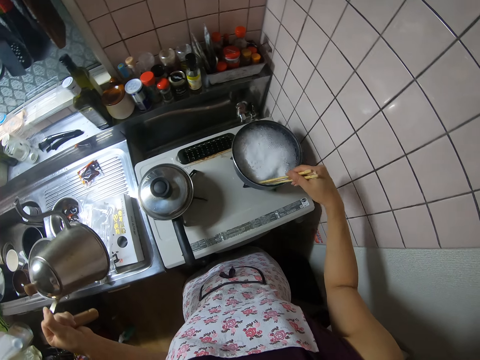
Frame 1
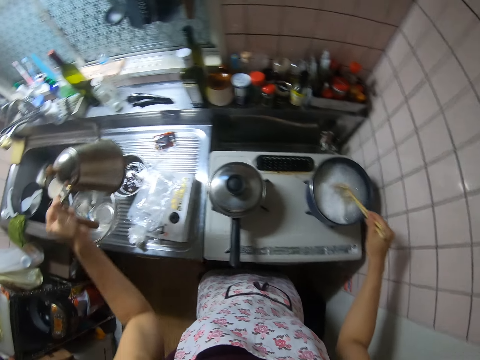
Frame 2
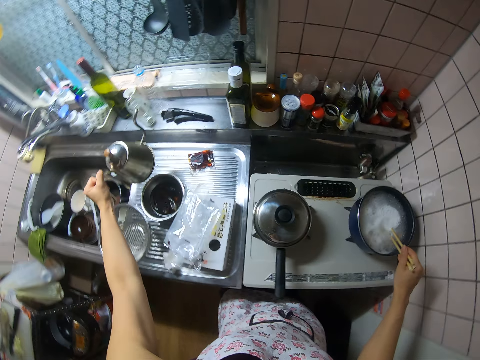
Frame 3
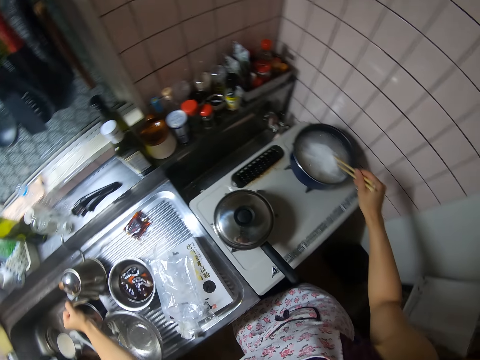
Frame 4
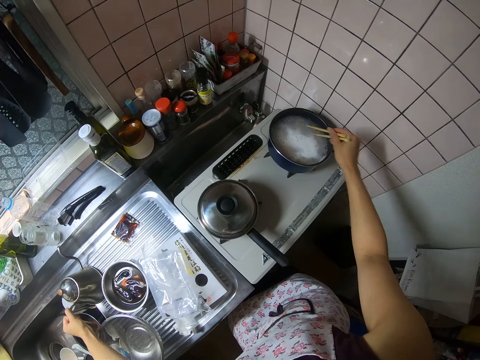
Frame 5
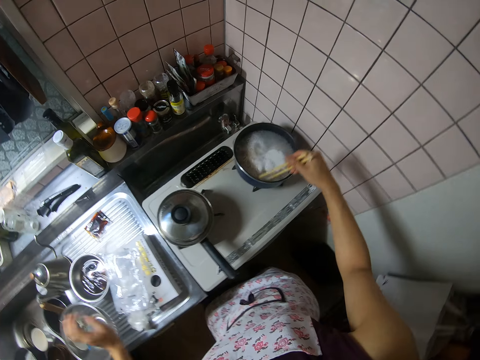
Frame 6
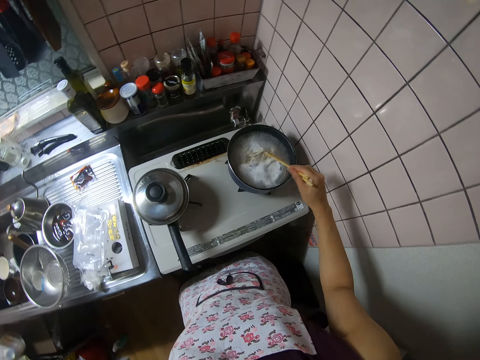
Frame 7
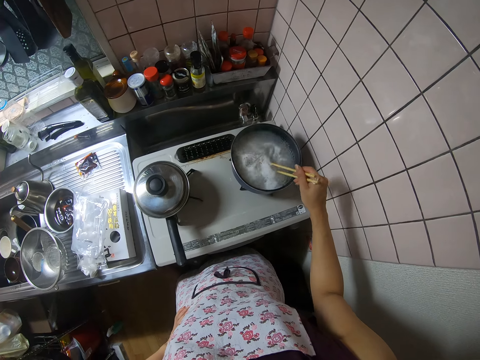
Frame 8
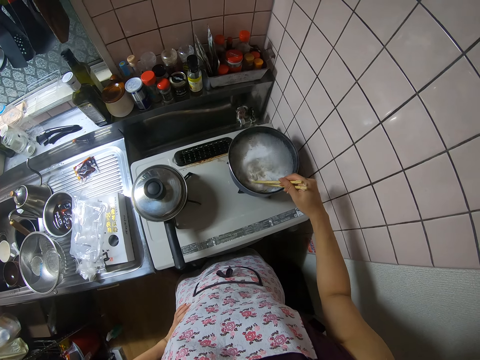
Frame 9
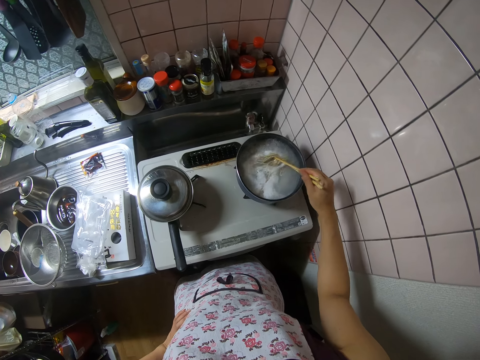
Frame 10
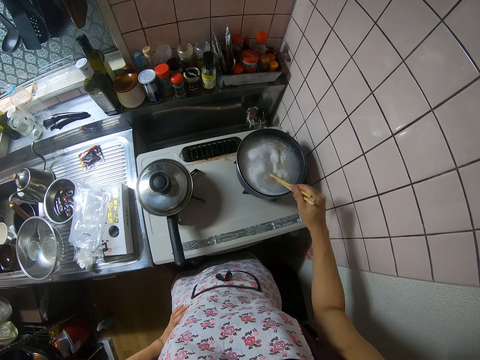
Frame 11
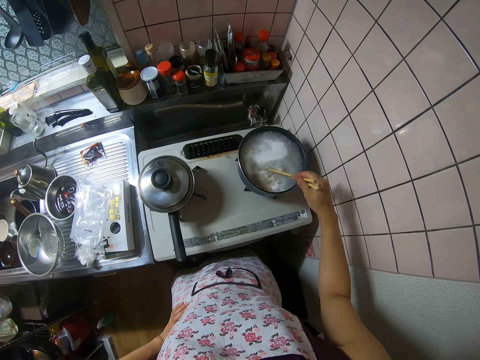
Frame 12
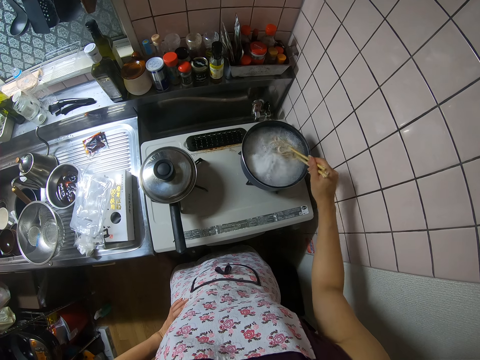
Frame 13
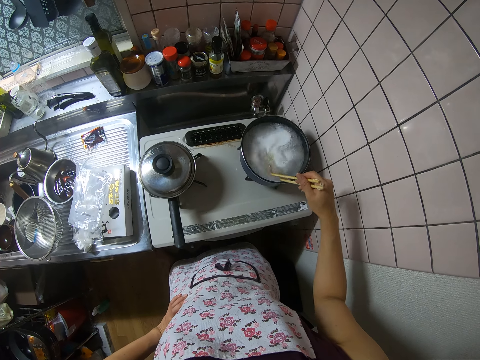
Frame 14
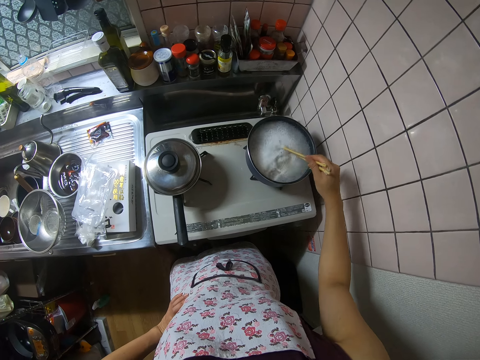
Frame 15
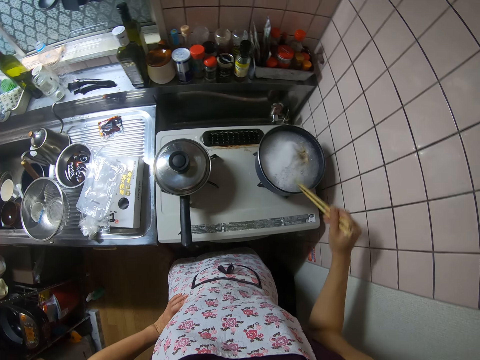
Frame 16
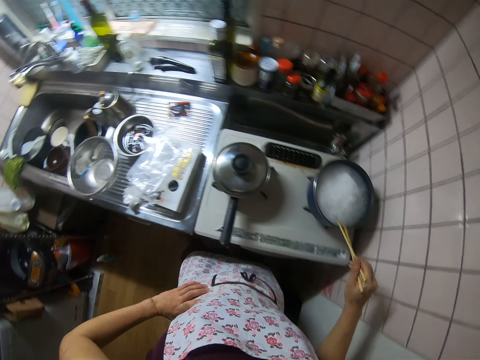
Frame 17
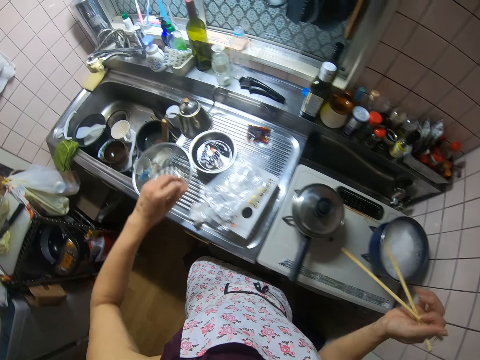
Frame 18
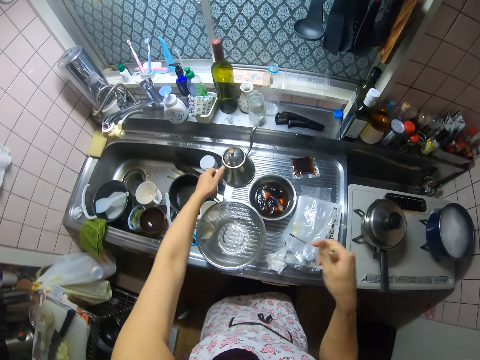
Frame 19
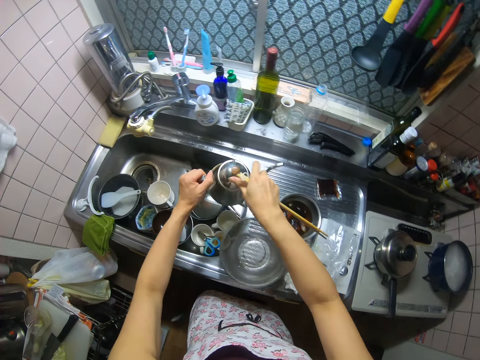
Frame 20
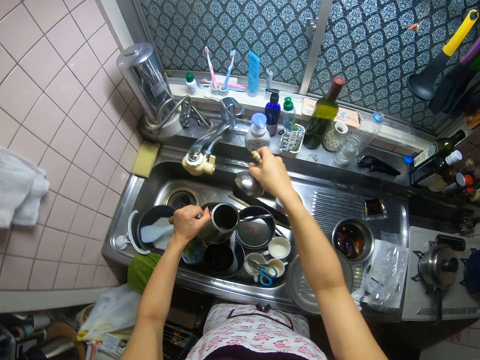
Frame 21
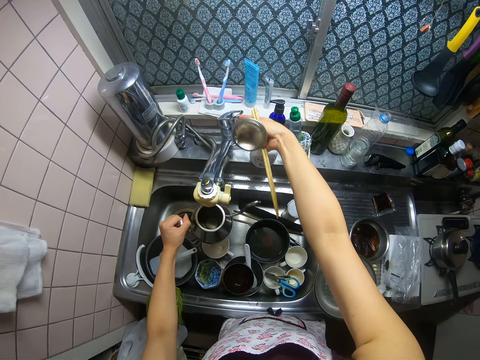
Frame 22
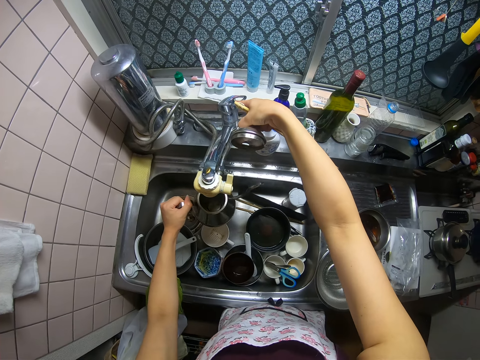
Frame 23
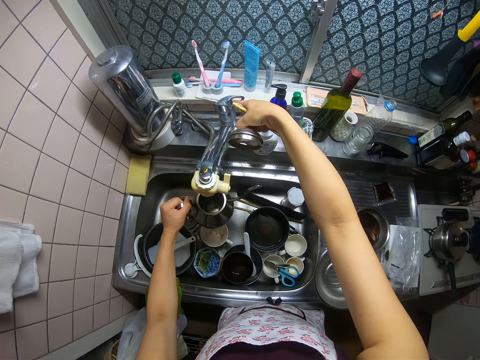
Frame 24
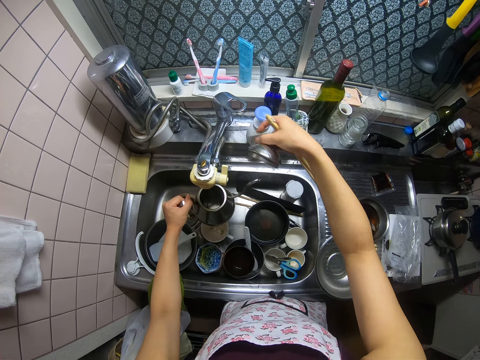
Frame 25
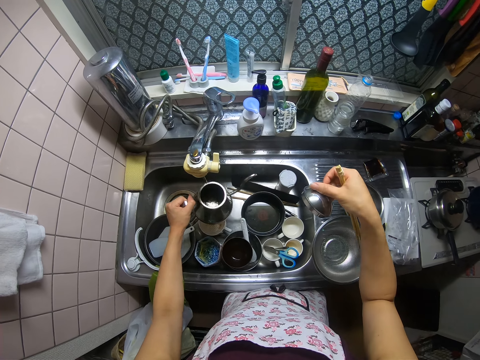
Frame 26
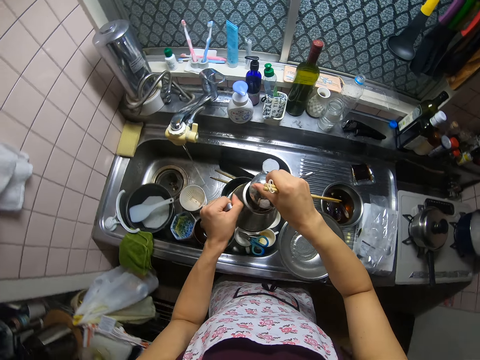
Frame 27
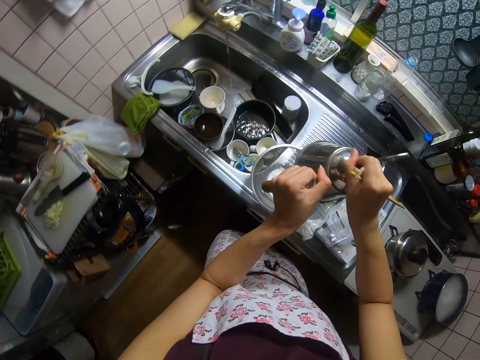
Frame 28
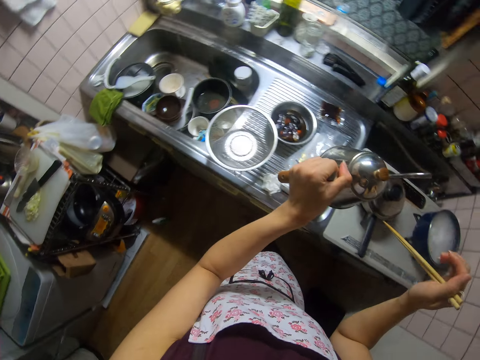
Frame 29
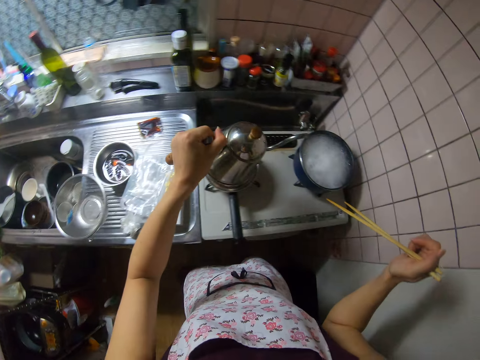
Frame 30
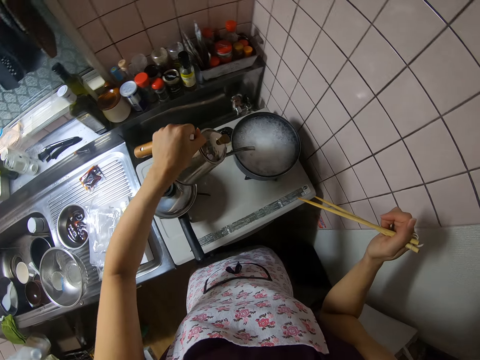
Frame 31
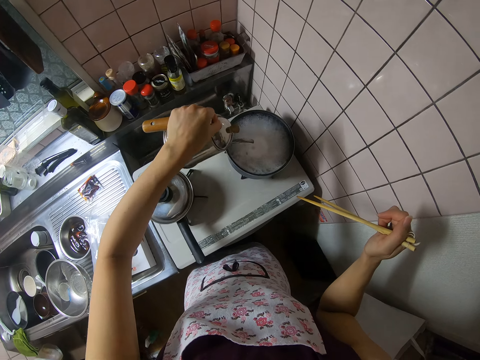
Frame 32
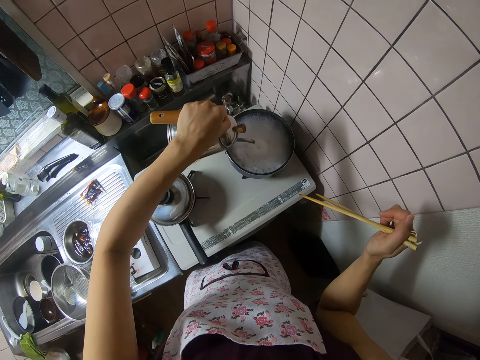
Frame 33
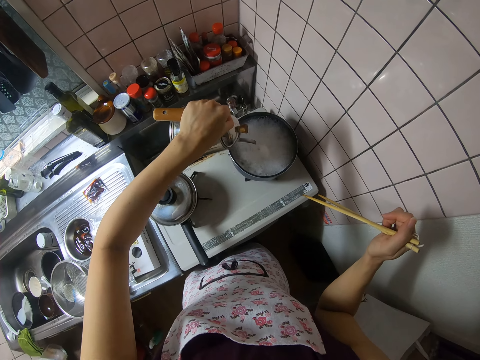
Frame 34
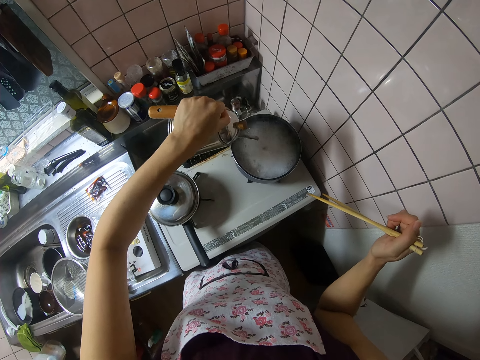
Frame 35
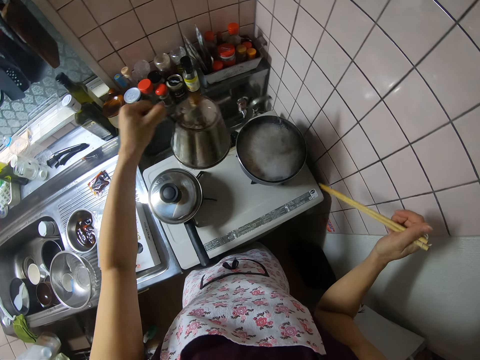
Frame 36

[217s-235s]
The camera wearer stirs the spaghetti in the pot with the chopsticks. She drops the jug on the sink. She puts her left hand on her waist. She taps the chopsticks on the pot. She picks the jug from the sink. She opens the jug. She opens the sink tap. She gets water into the jug from the sink tap. She closes the sink tap. She covers the jug. She pours water from the jug into the spaghetti in the pot.

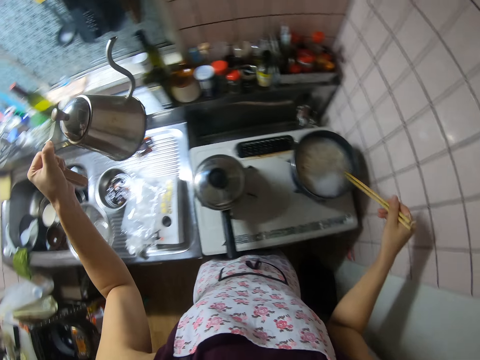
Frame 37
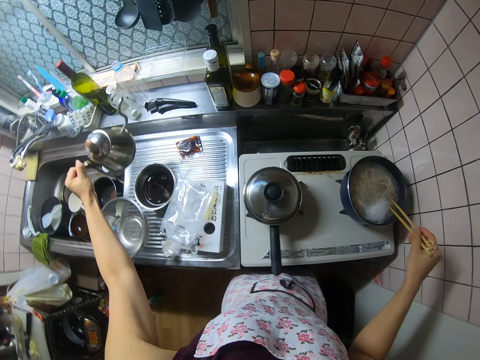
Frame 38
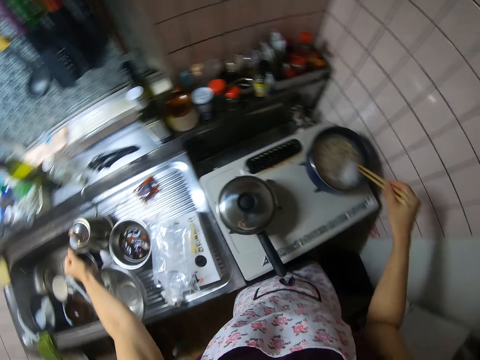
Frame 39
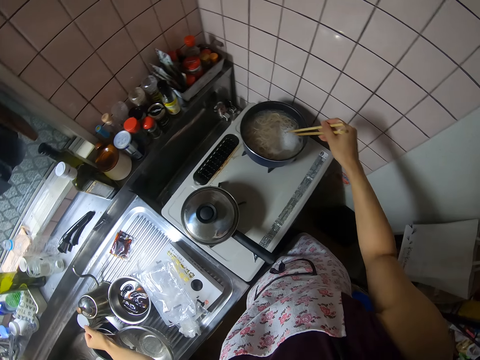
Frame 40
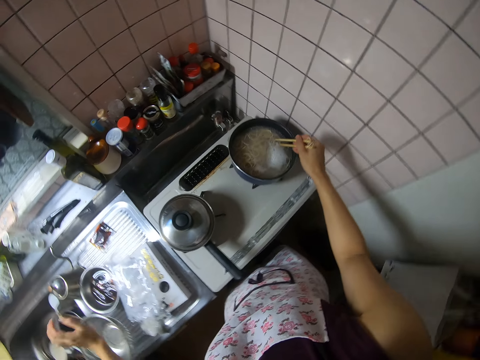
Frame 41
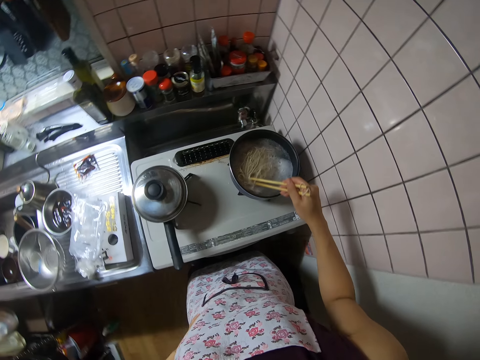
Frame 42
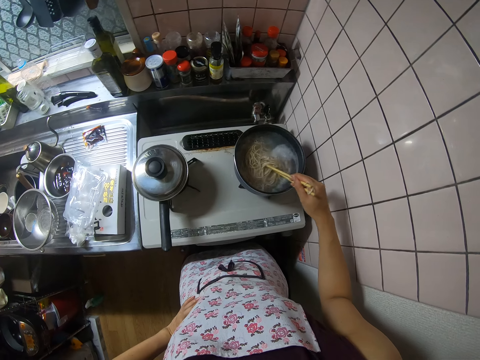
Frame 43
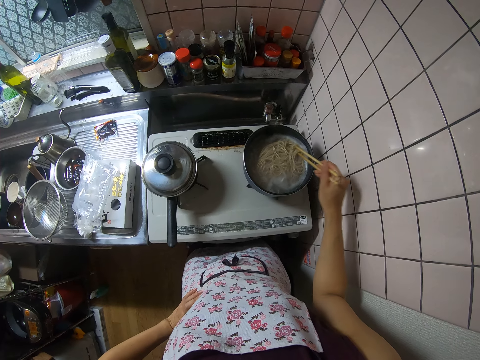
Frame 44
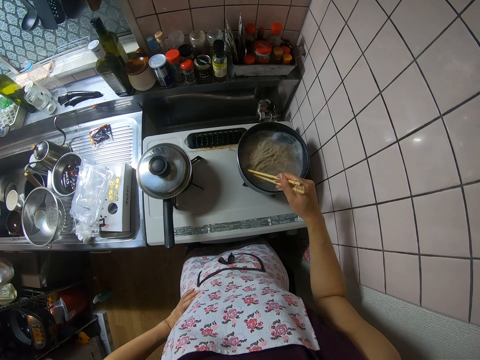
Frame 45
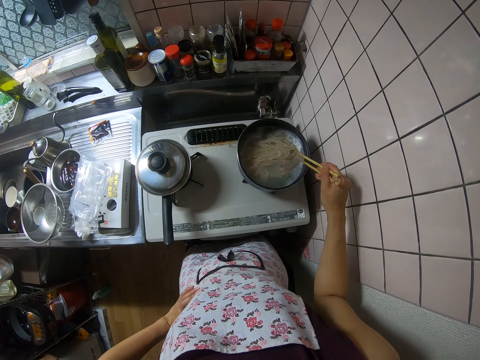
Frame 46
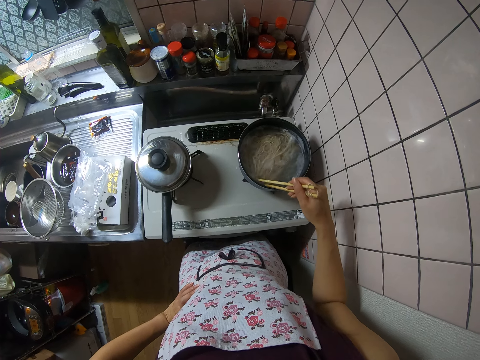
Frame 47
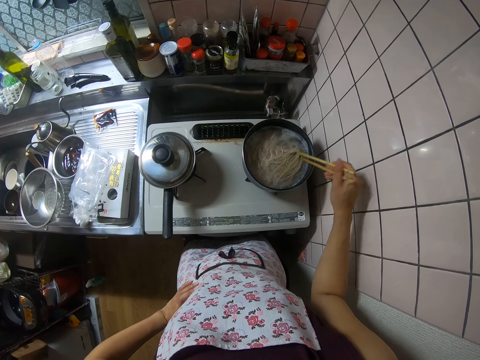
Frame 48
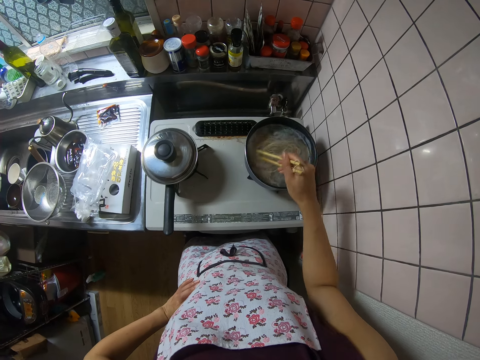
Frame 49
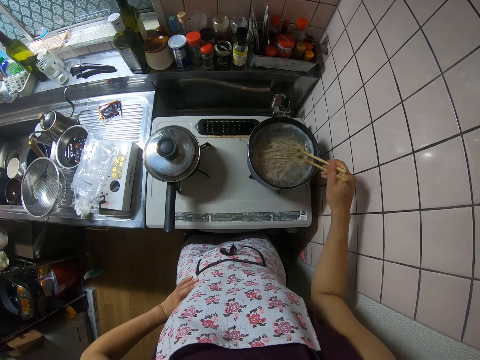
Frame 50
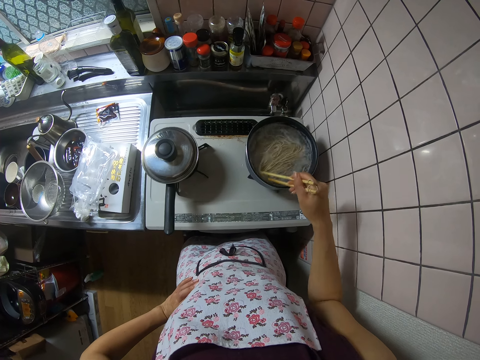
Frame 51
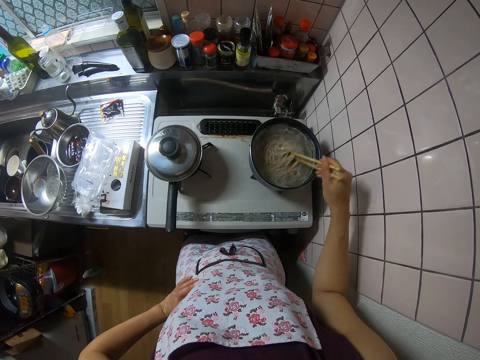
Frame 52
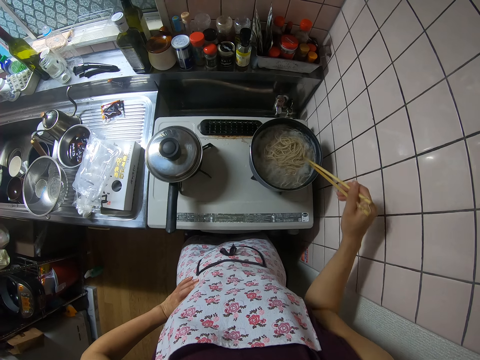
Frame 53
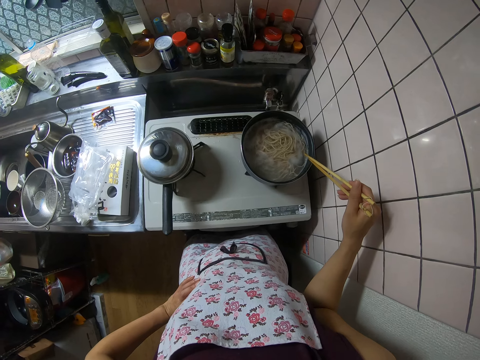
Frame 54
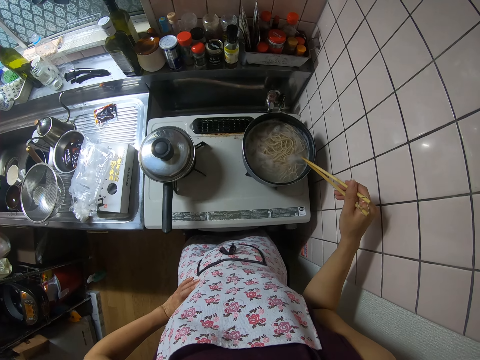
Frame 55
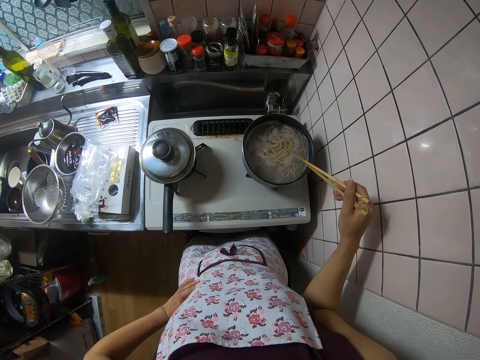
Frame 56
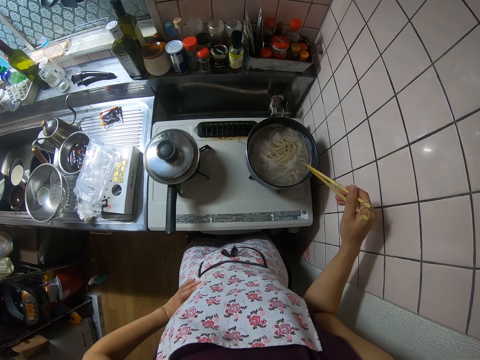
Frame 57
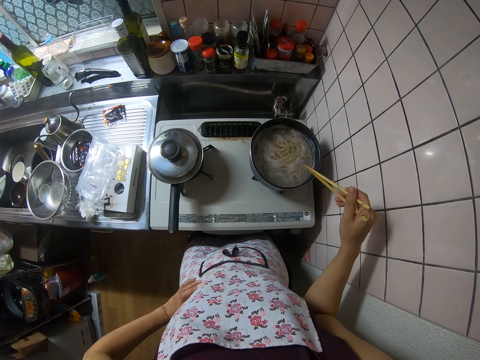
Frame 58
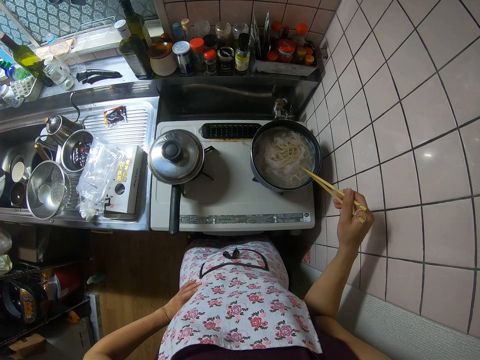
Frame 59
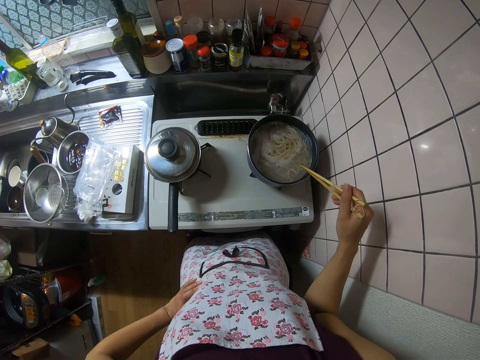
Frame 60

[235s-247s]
The camera wearer drops the jug on the sink. They stir the spaghetti in the pot with the chopsticks. They stop stirring the spaghetti with the chopsticks. They let the water boil for a minute.
